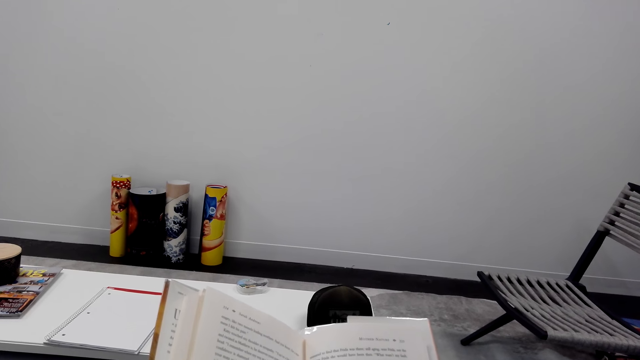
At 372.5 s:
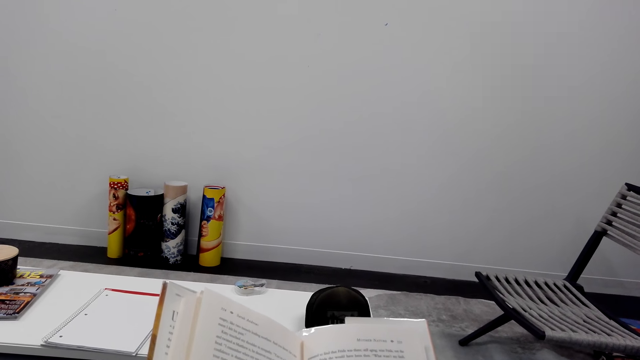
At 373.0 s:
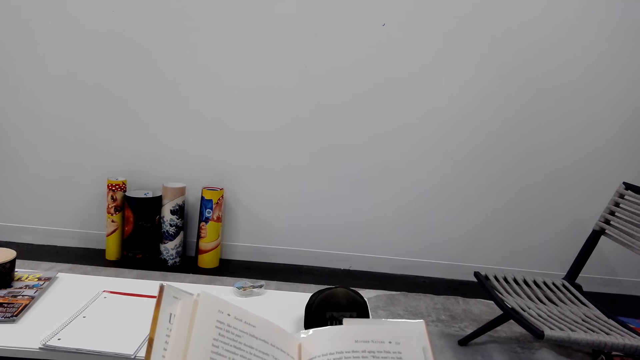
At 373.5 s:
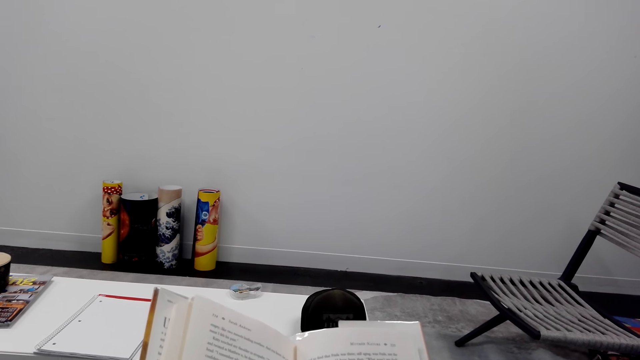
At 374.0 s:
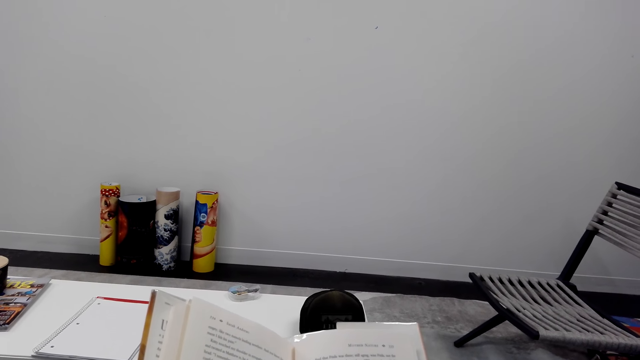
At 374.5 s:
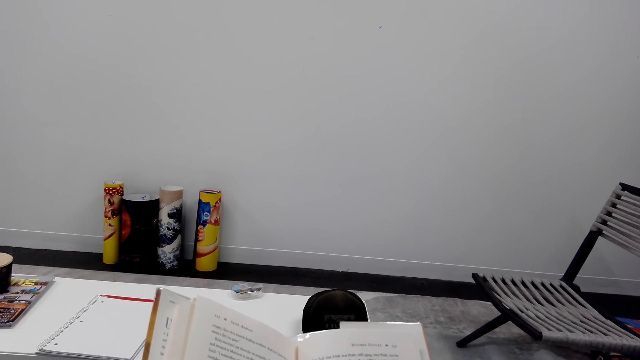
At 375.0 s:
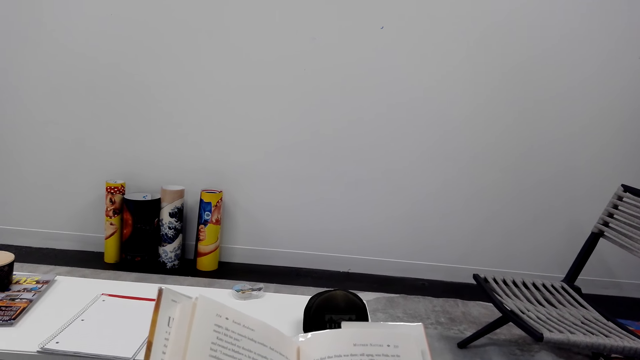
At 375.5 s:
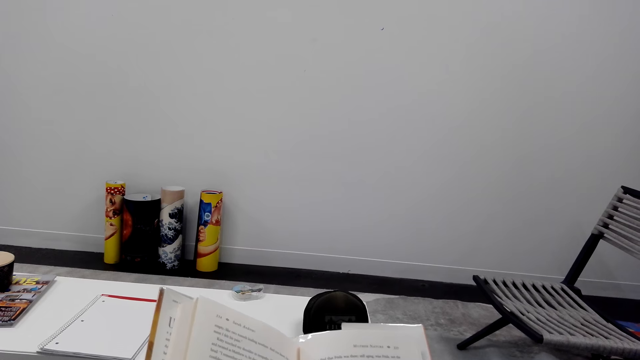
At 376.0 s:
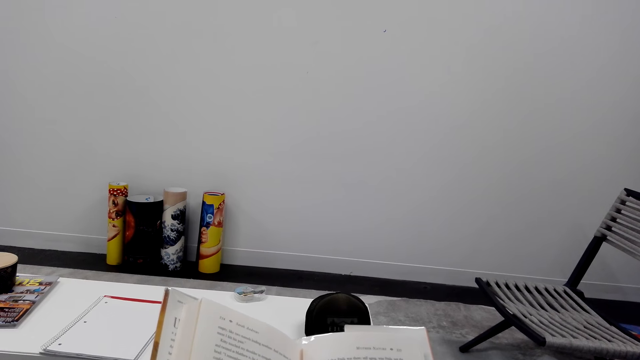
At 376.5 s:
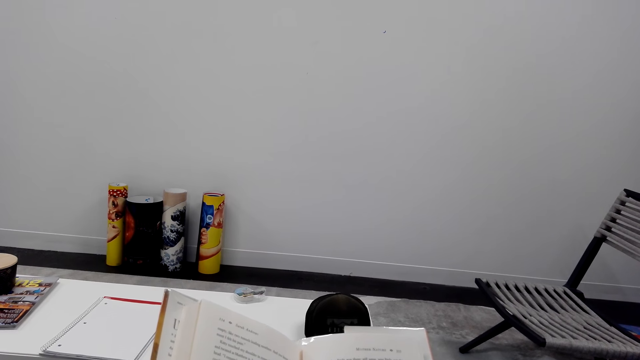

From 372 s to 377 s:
The camera wearer reads the book.

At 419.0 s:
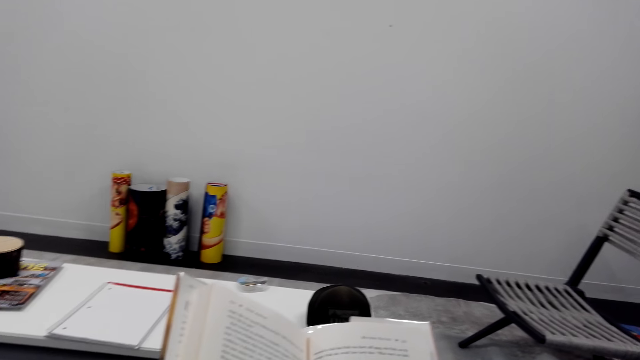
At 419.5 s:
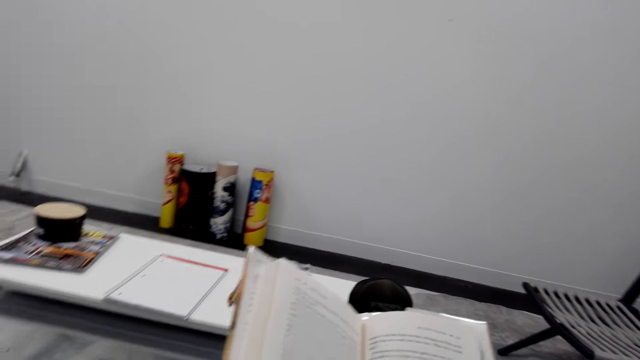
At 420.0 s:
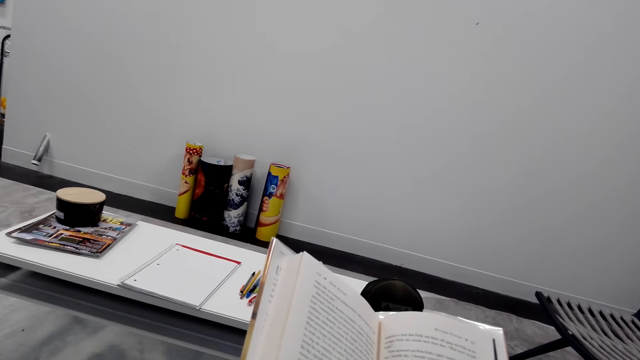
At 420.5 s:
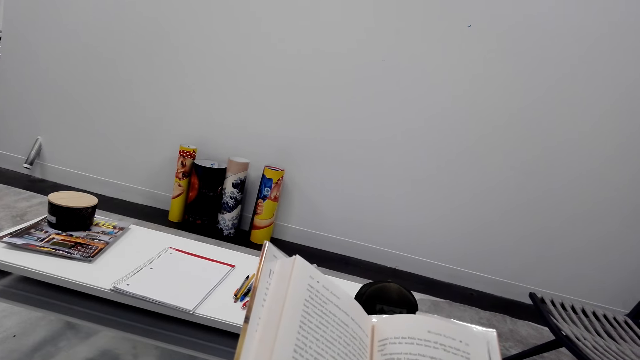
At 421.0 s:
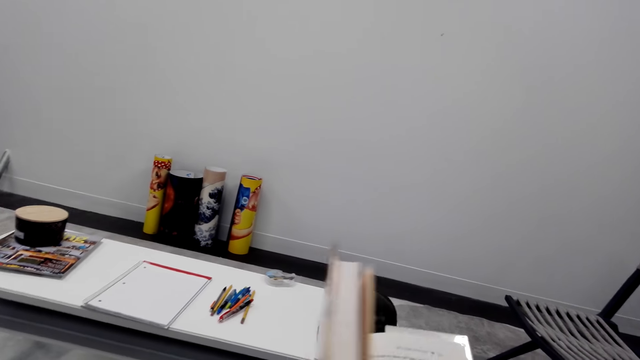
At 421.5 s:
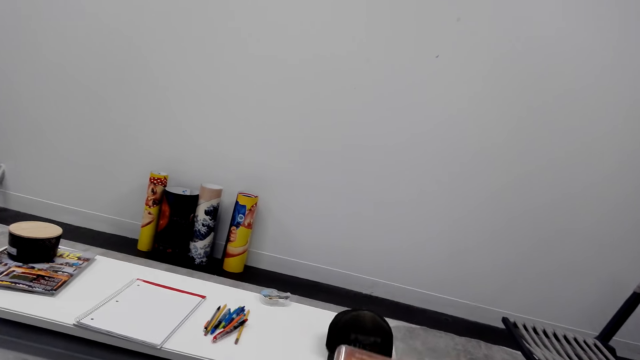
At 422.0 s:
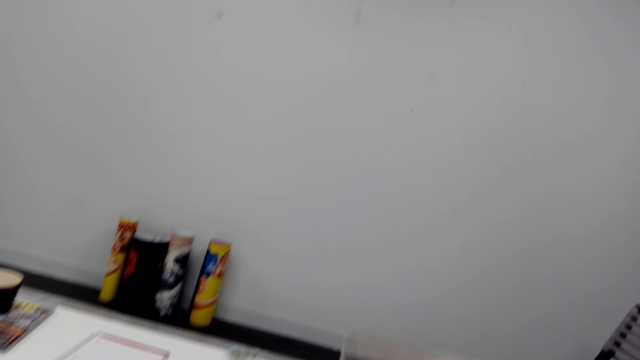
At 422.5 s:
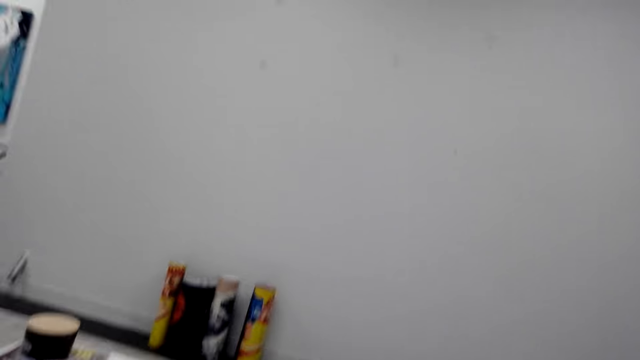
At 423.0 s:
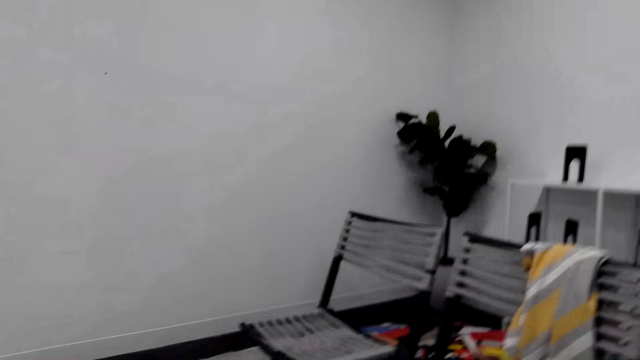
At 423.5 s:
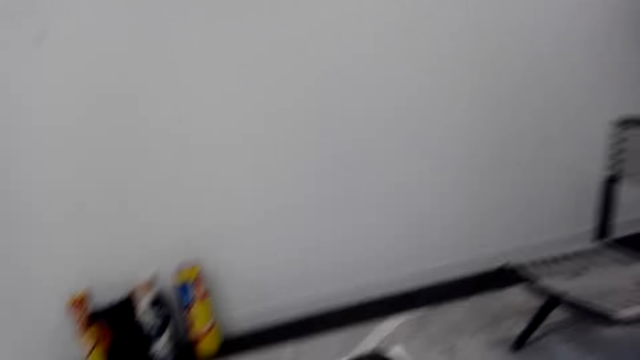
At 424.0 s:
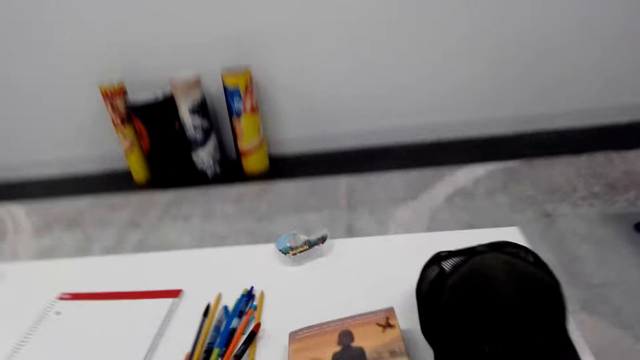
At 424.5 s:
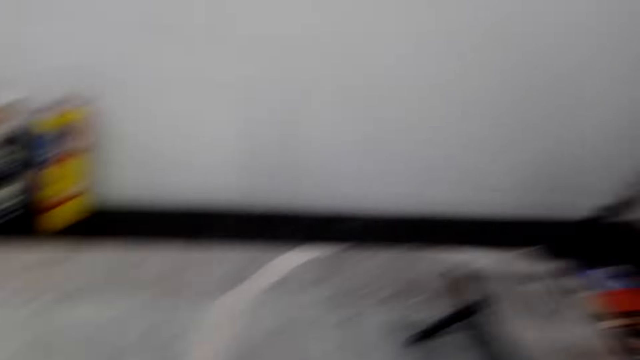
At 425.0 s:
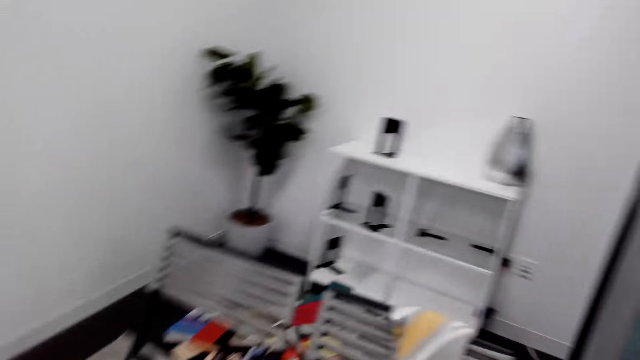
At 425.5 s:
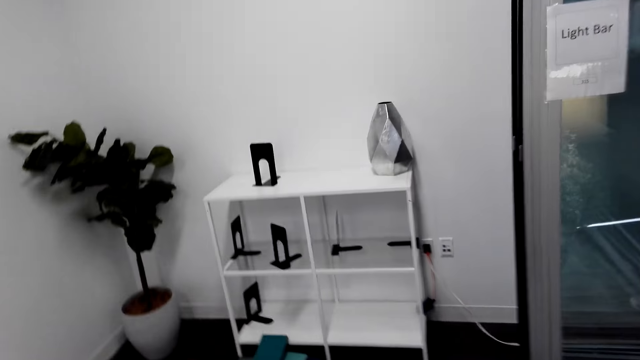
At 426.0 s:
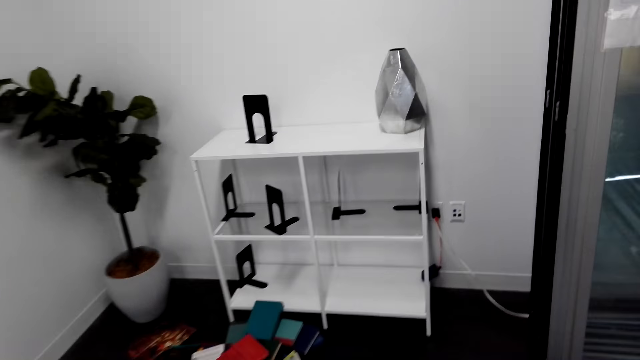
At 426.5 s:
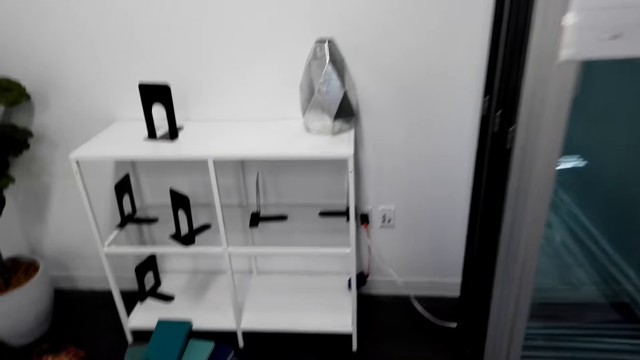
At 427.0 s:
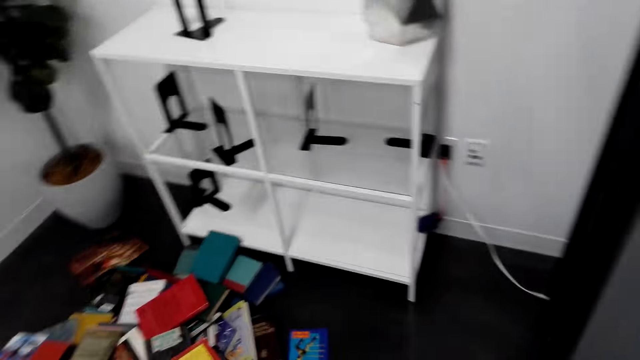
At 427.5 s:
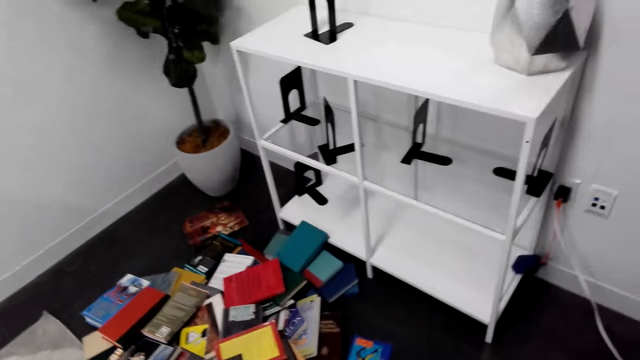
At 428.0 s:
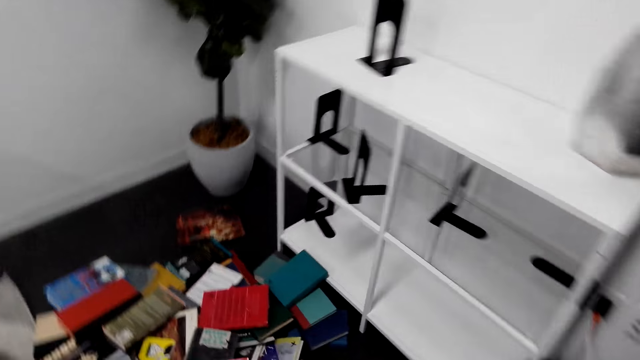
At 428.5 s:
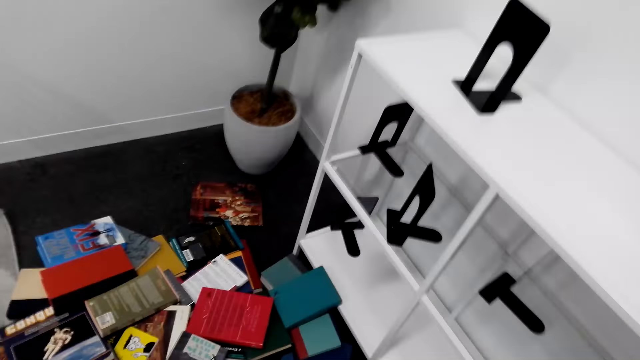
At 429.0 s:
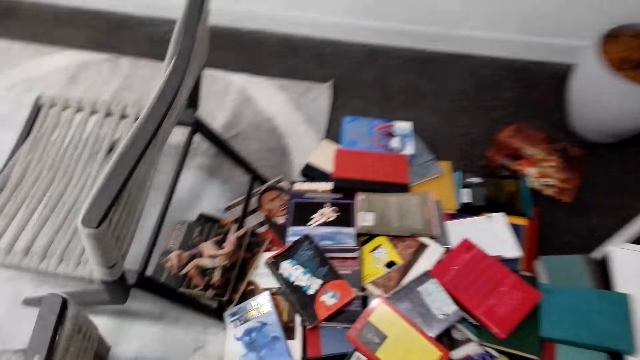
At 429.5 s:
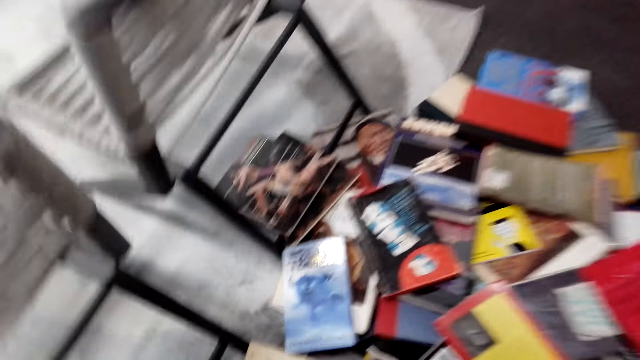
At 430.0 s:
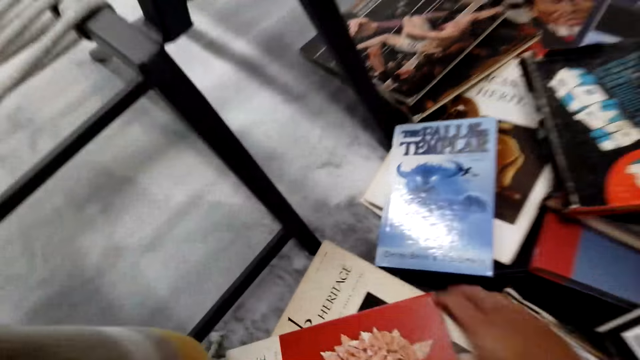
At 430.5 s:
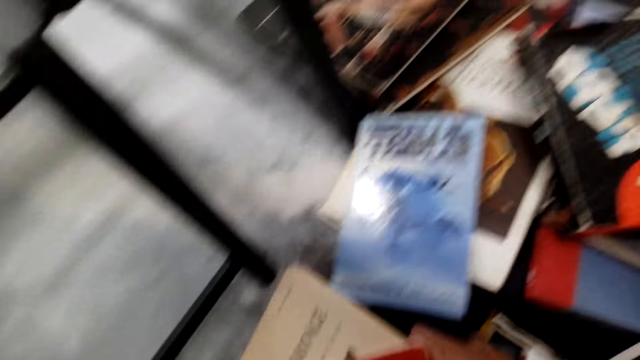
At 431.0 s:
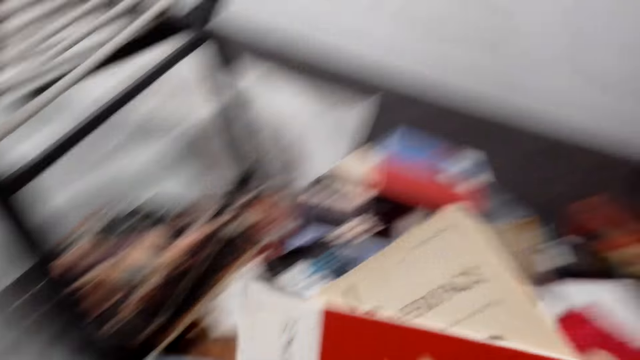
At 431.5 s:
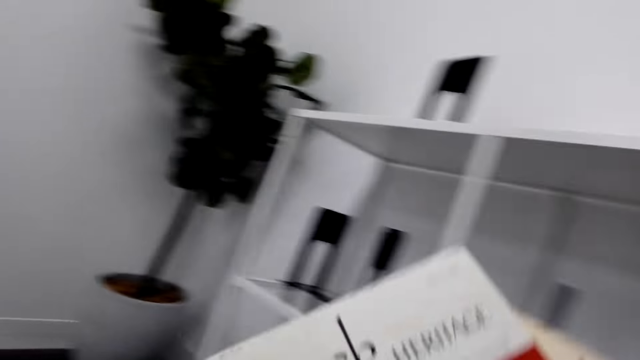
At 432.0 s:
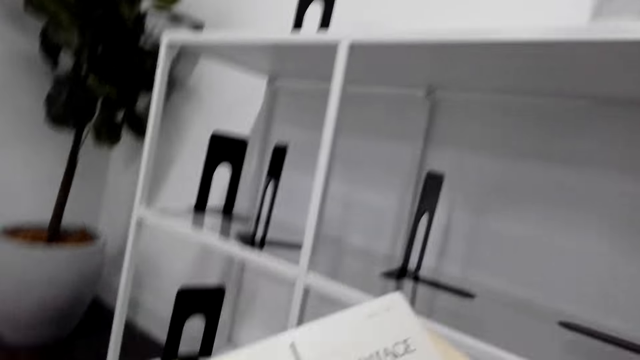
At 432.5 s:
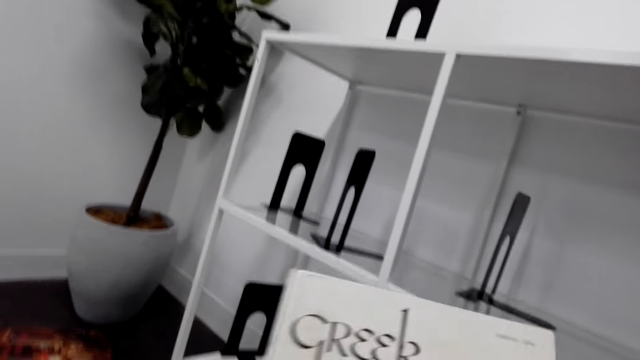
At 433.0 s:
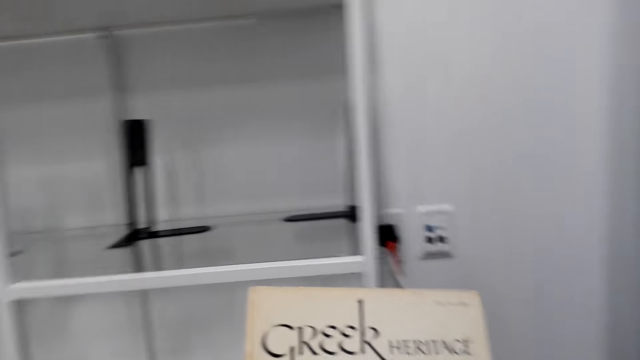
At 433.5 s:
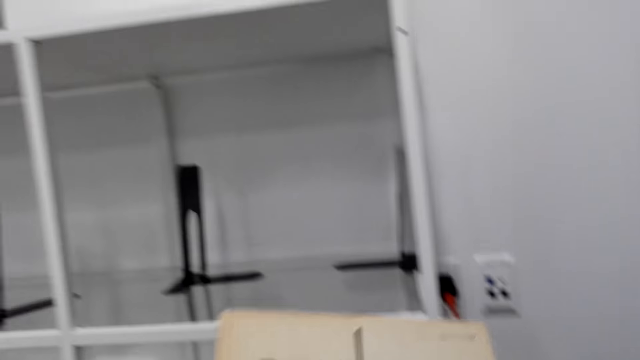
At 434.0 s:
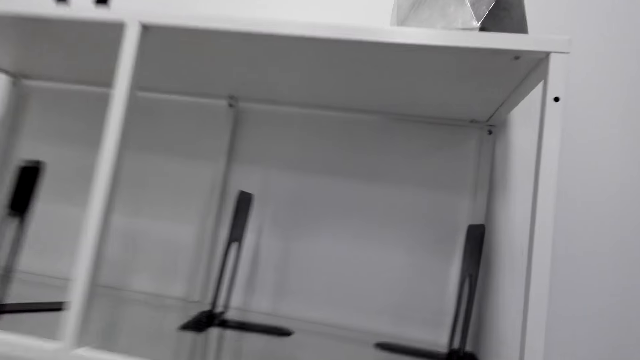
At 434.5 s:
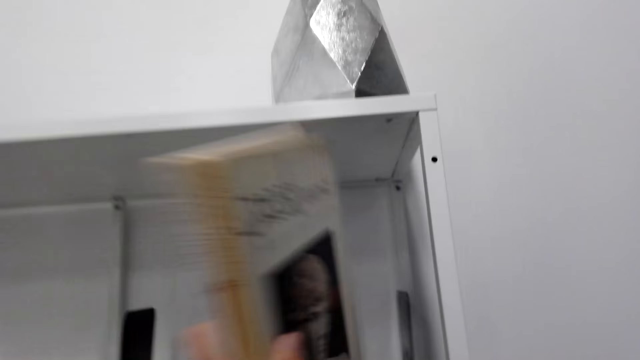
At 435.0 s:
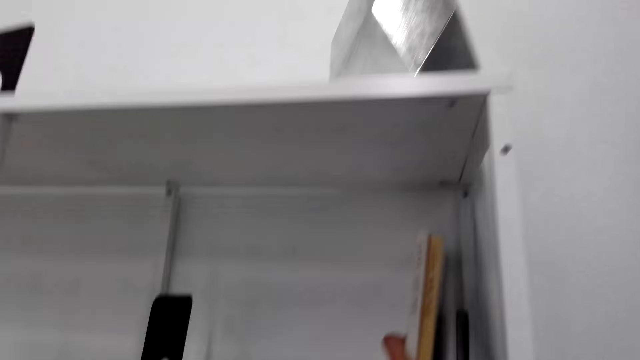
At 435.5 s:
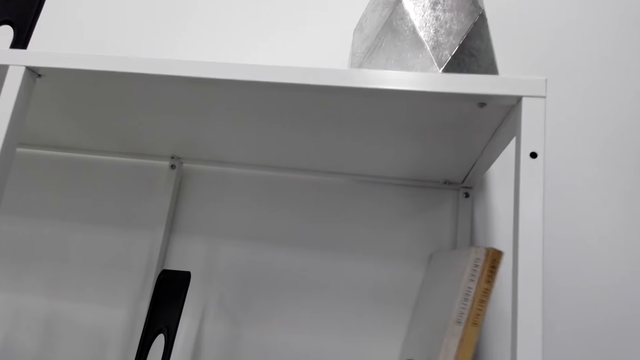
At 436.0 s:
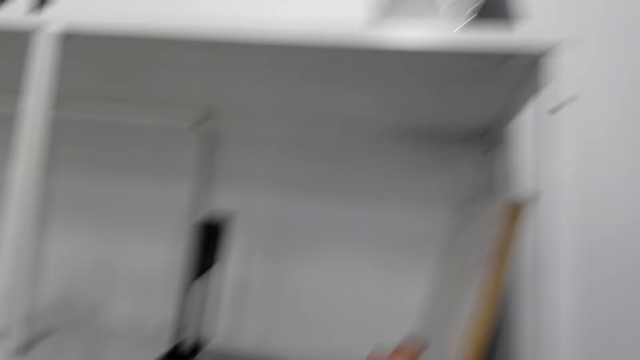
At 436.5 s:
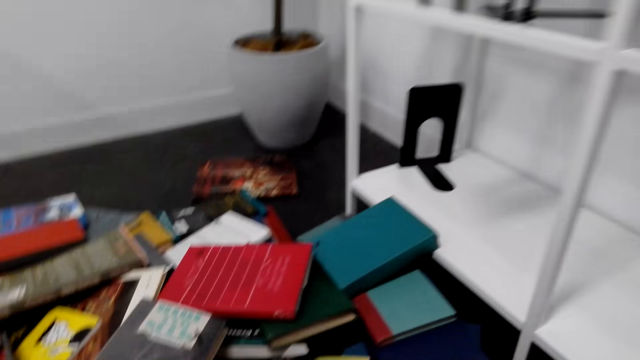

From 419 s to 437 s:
The camera wearer closes the book. They stand up from the seat. They walk in the room towards the shelf. They sit down on the floor. They pick up books on the floor. They arrange the books on the shelf.
